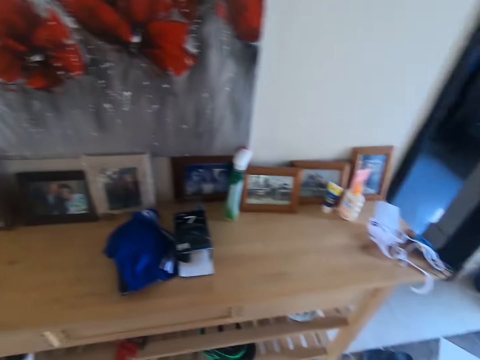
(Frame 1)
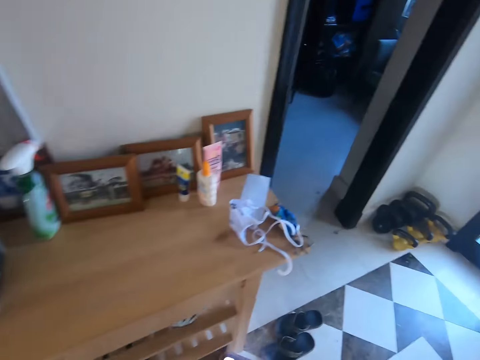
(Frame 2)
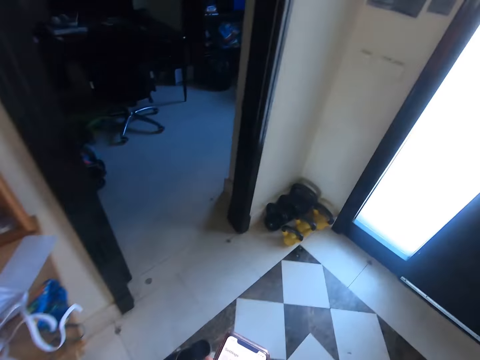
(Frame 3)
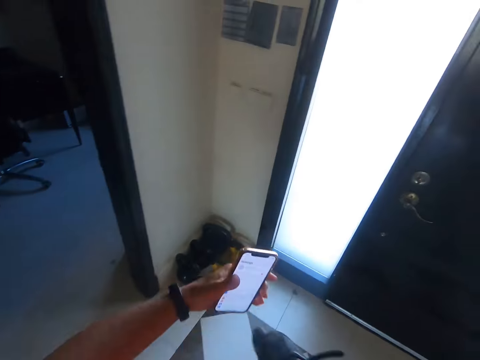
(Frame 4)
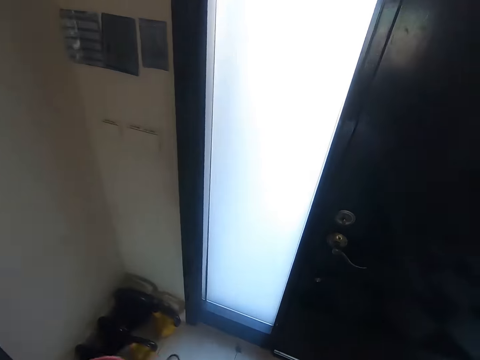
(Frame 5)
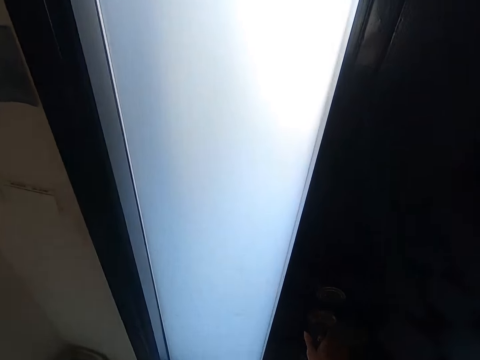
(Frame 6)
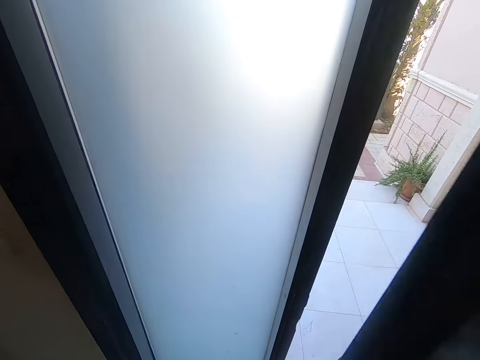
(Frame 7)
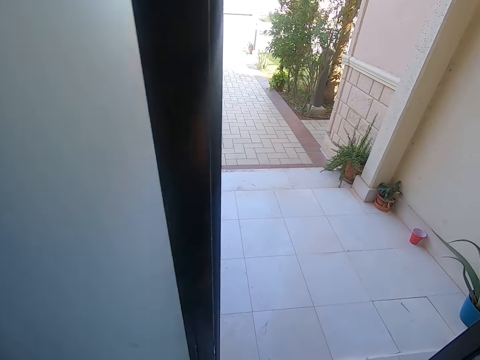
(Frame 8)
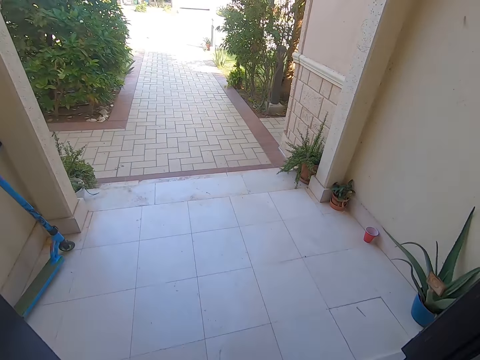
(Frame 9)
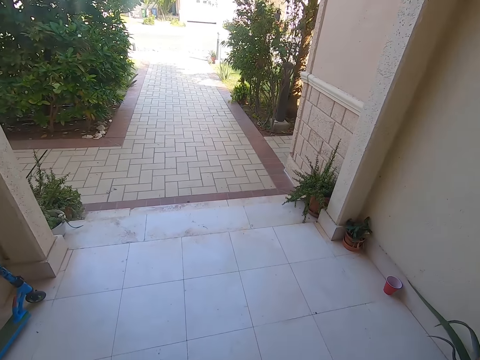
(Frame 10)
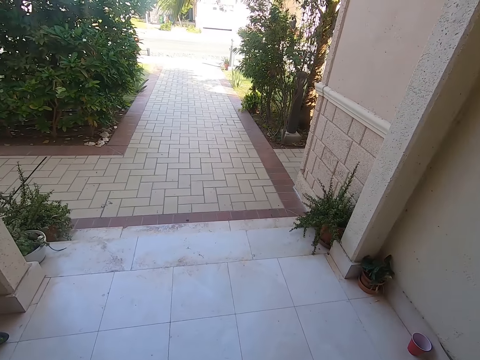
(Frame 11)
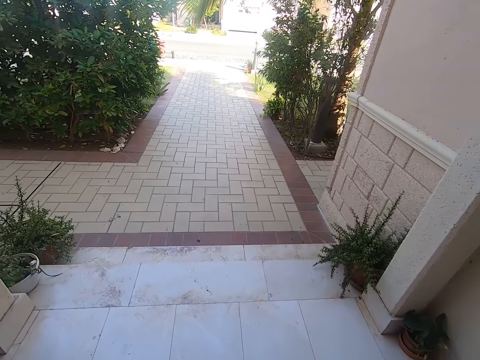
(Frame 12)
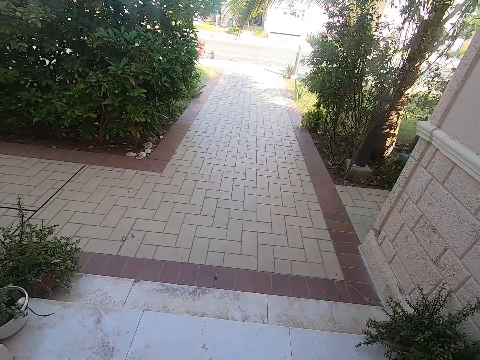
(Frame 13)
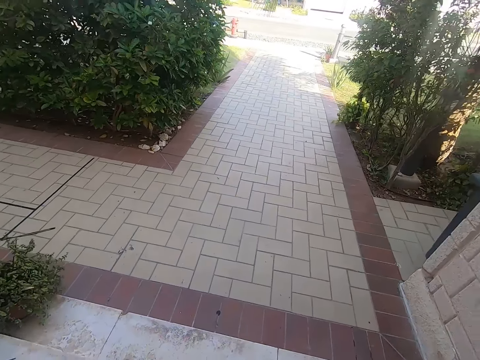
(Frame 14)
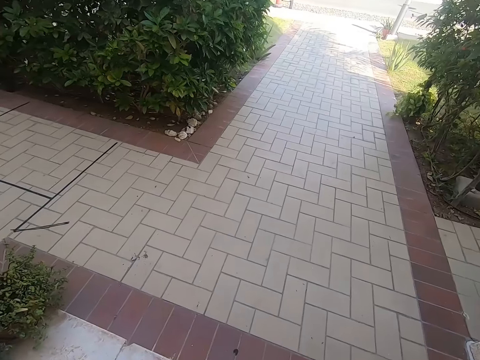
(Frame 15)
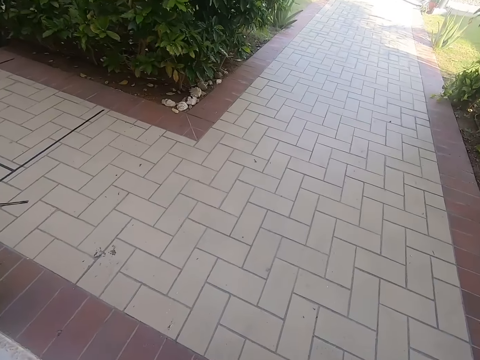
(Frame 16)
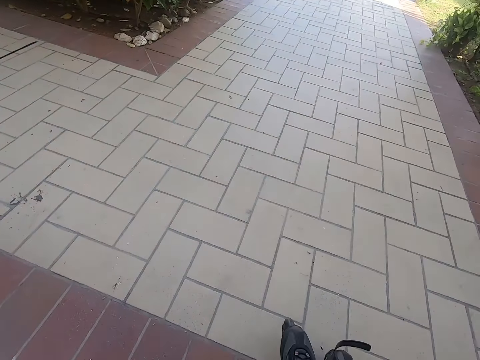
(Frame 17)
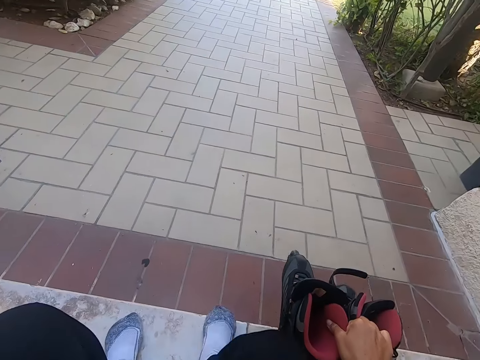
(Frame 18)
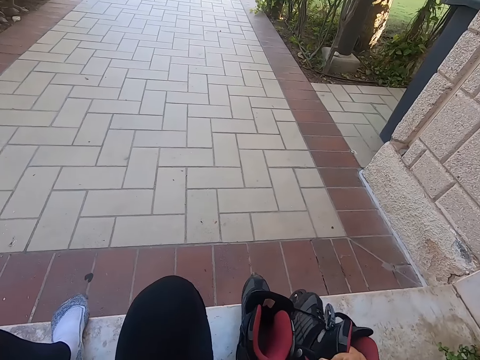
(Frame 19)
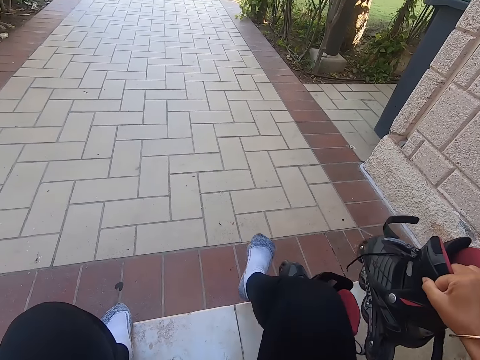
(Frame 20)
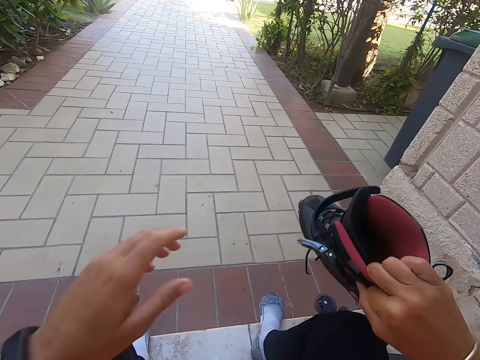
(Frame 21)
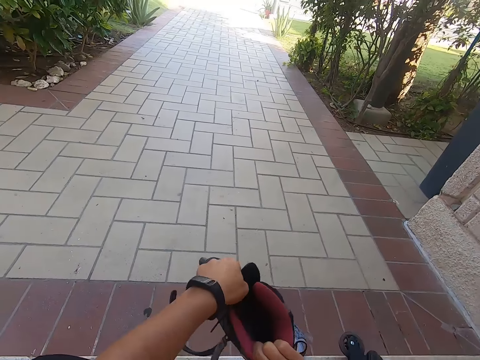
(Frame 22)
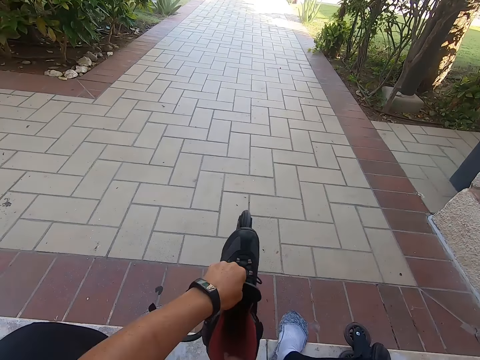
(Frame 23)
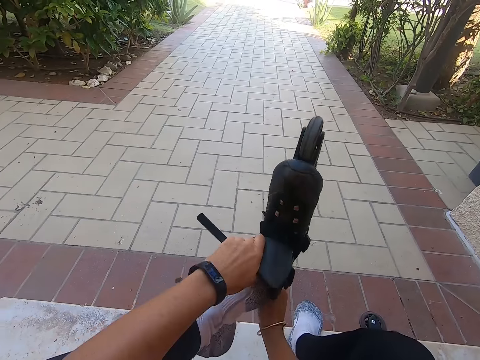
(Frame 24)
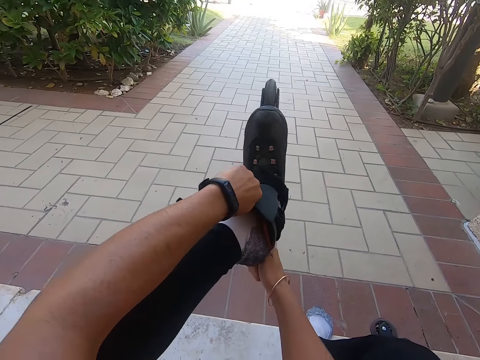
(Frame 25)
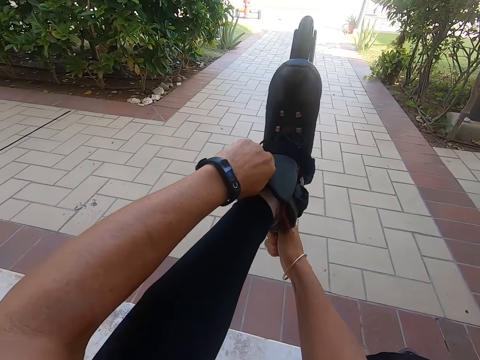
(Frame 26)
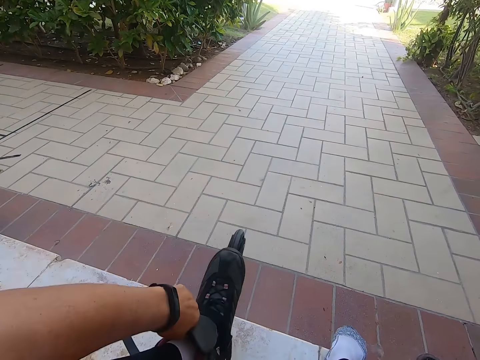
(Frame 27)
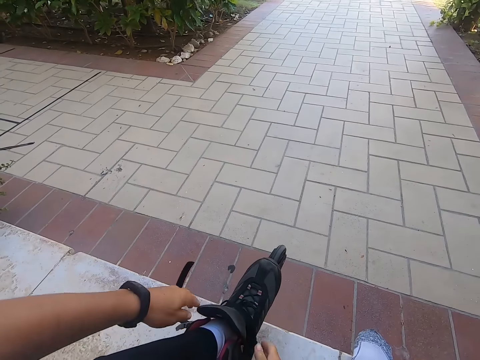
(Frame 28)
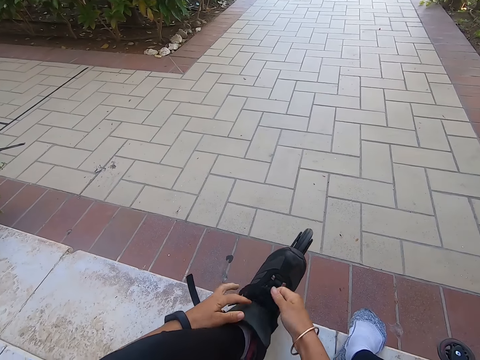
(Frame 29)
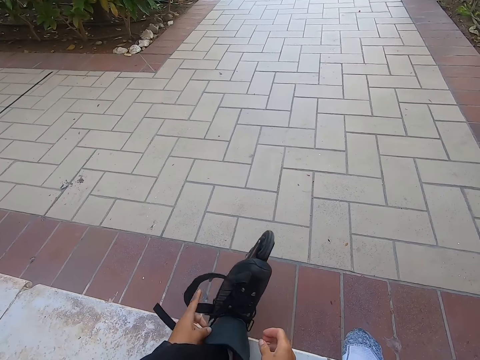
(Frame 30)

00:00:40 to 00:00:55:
The camera wearer moves the left hand. They open the door with the right hand. They look at the flowers in the flower vase. They look at the pavement. They sit on the floor. They hold a skate shoe with both hands. They put on the left leg skate shoe.

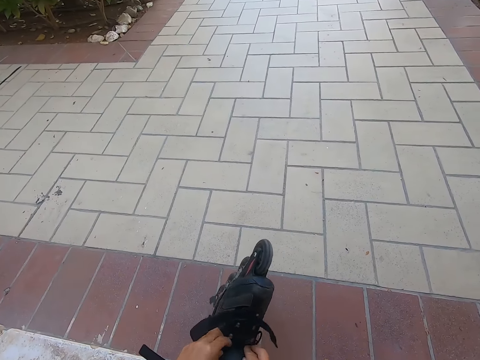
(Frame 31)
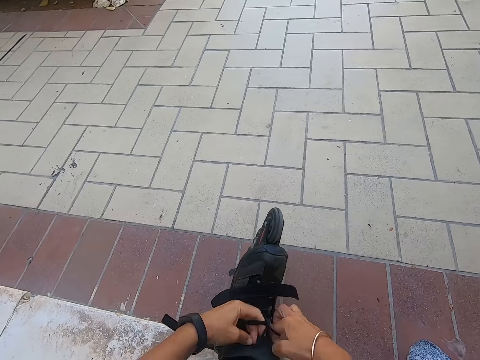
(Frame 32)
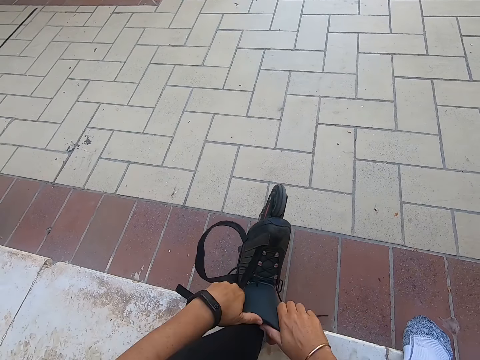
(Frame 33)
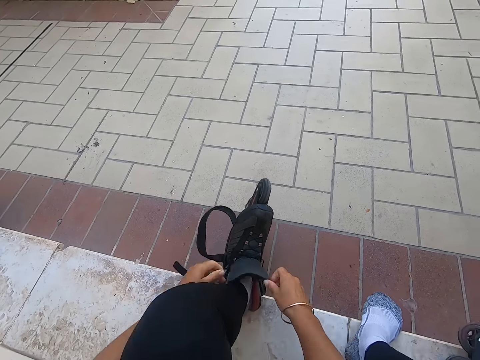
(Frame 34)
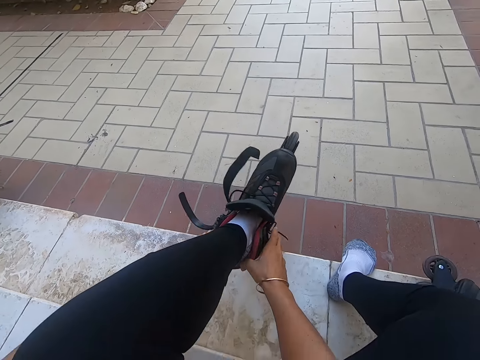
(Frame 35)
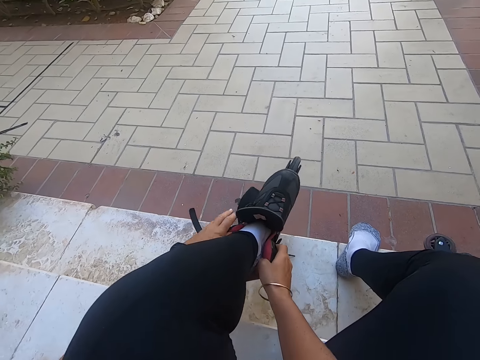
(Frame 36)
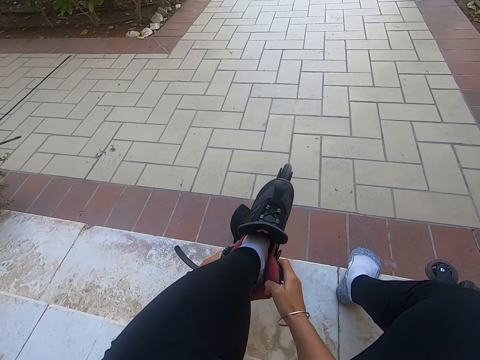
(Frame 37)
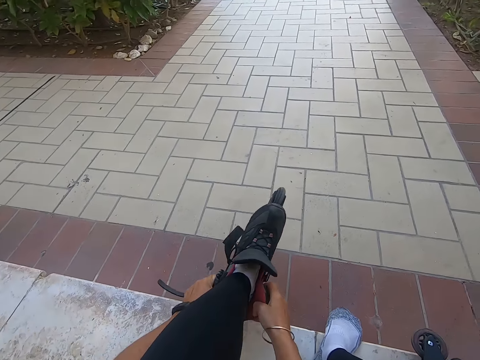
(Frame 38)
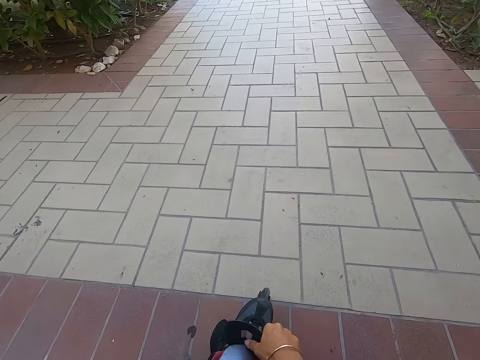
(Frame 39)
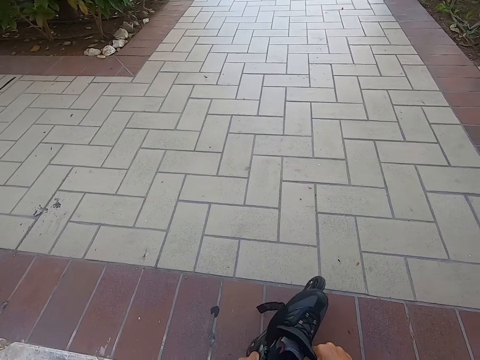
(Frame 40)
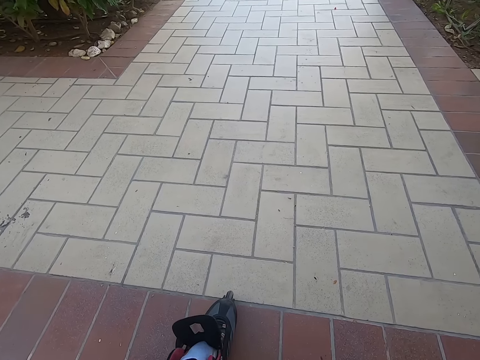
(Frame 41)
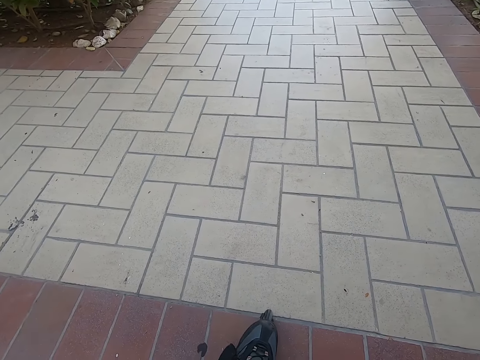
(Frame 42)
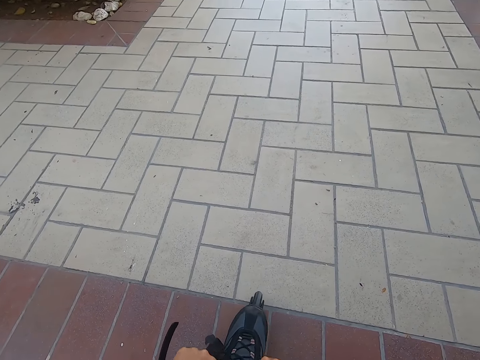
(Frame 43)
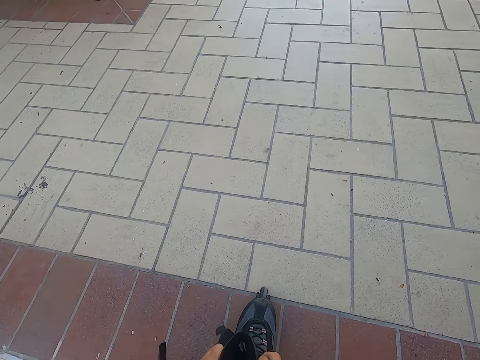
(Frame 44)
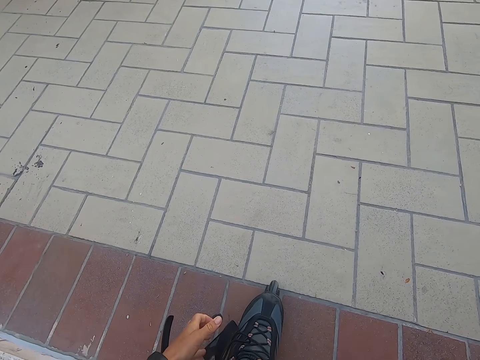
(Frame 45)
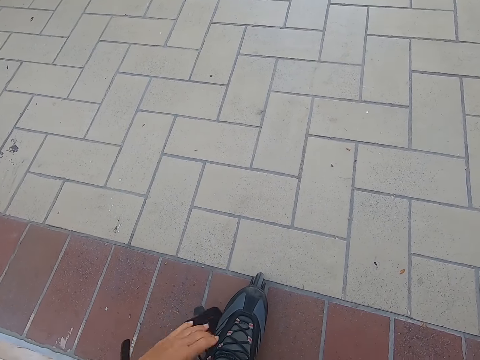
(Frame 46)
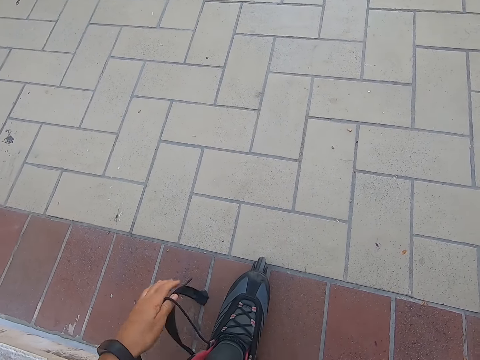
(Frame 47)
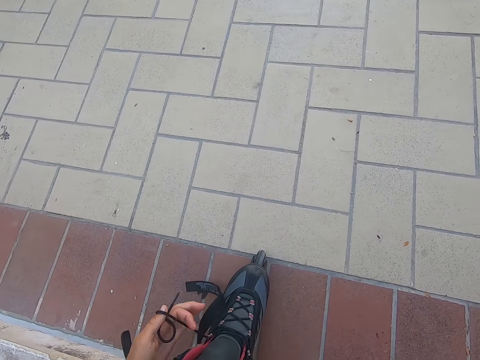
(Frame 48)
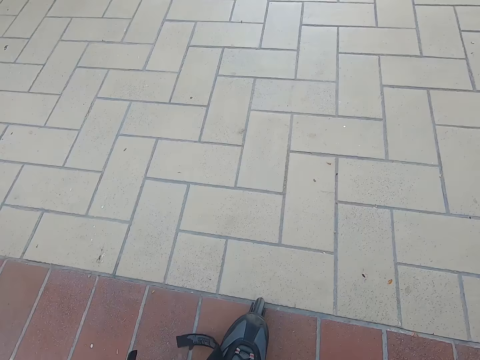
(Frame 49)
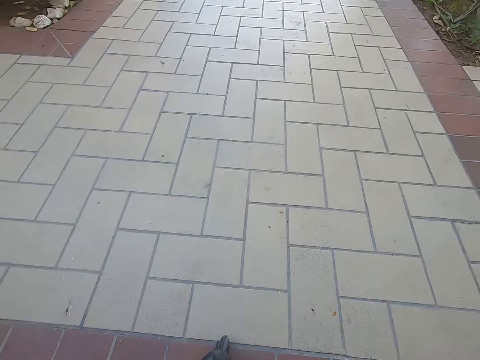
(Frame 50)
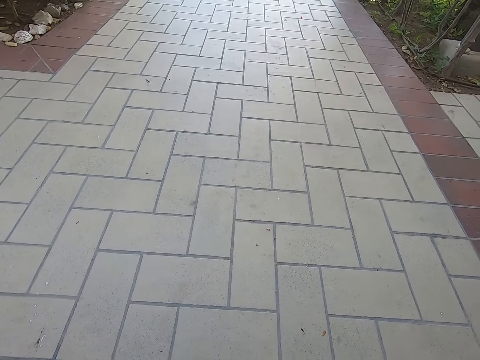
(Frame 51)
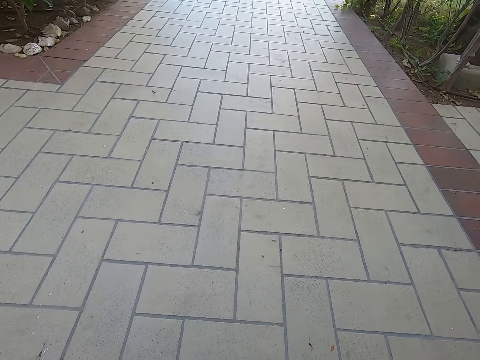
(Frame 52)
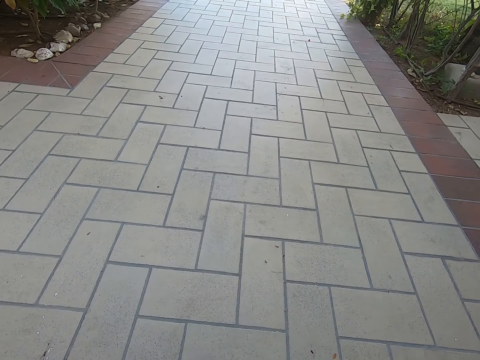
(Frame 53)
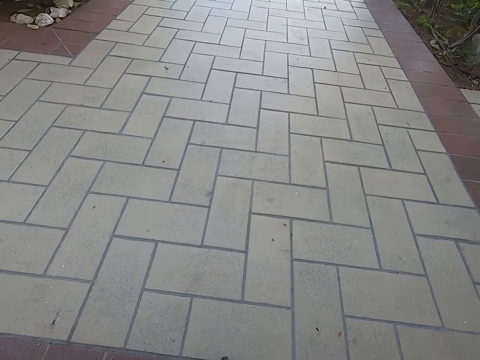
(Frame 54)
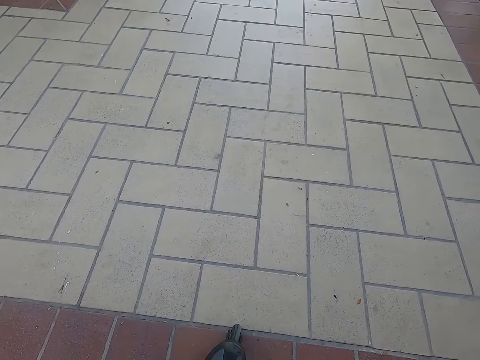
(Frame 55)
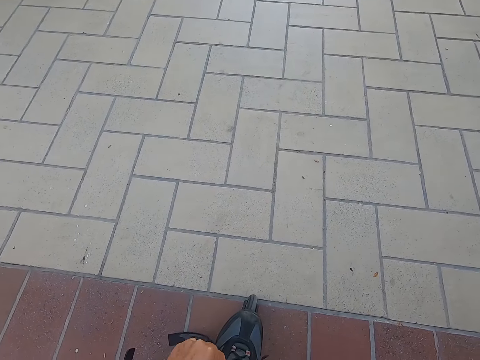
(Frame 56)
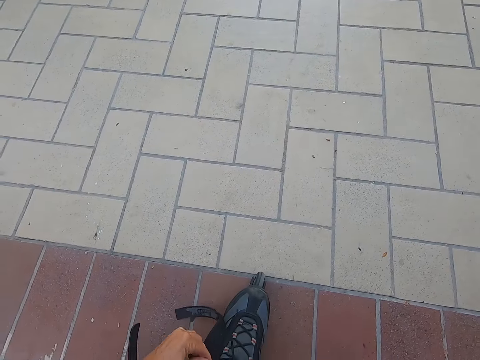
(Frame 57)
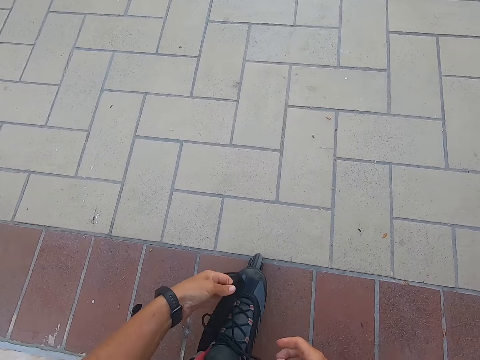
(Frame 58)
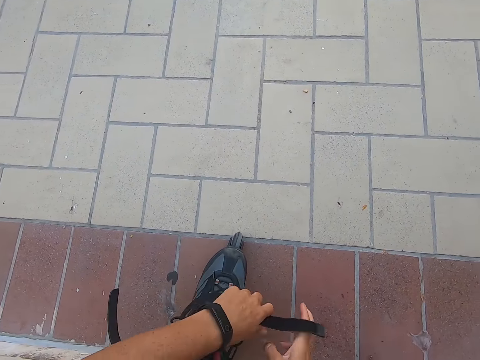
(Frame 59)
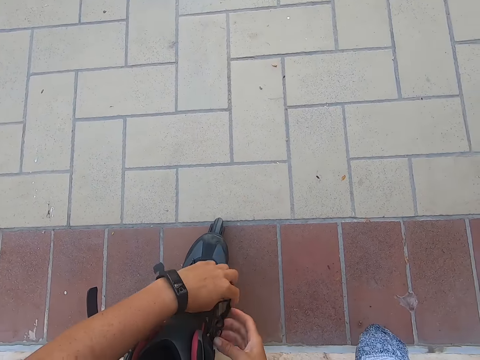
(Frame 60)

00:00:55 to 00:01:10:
The camera wearer ties the shoe laces. They look at the pavement. They tie the shoe lace.
